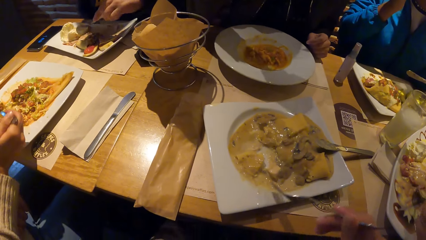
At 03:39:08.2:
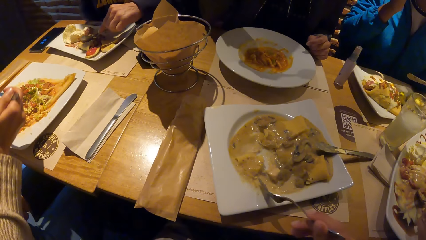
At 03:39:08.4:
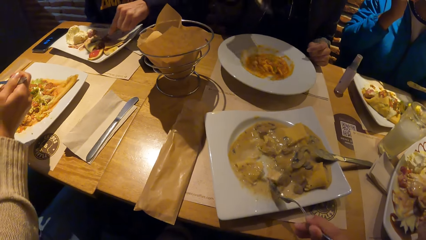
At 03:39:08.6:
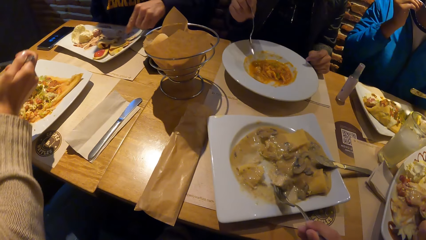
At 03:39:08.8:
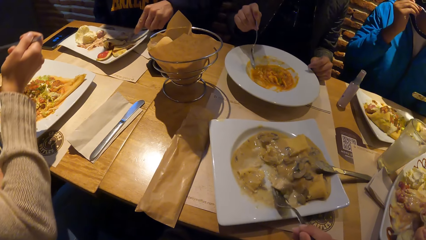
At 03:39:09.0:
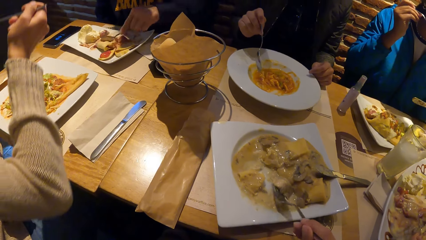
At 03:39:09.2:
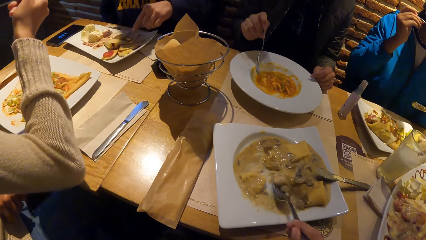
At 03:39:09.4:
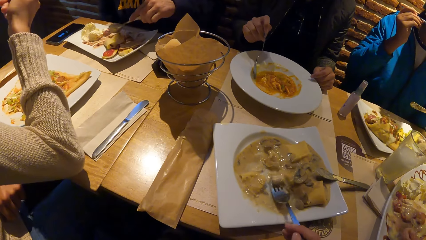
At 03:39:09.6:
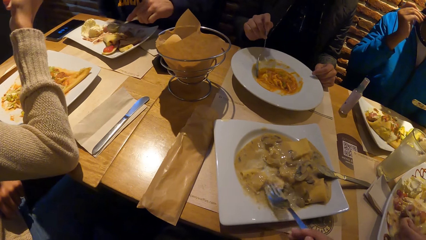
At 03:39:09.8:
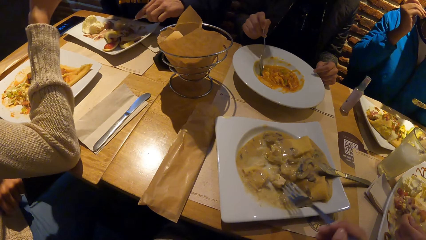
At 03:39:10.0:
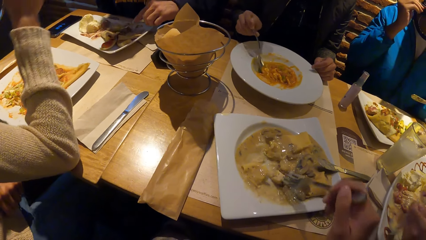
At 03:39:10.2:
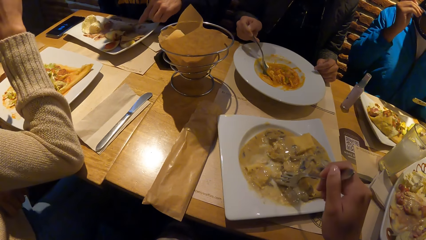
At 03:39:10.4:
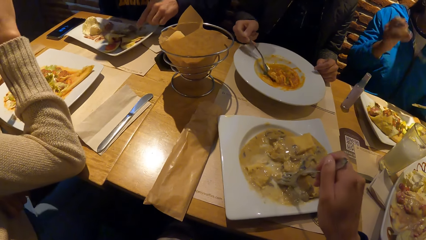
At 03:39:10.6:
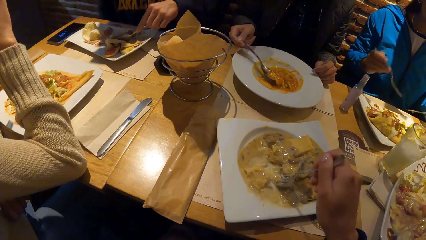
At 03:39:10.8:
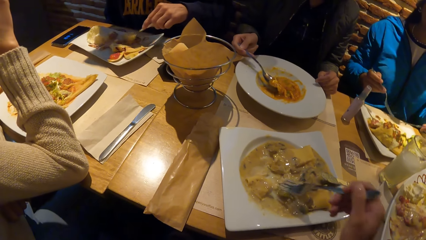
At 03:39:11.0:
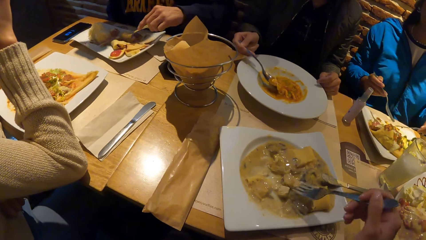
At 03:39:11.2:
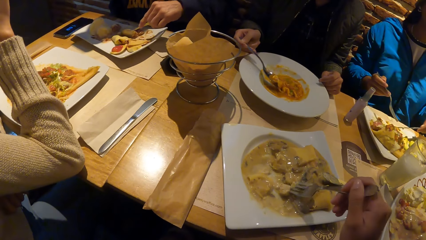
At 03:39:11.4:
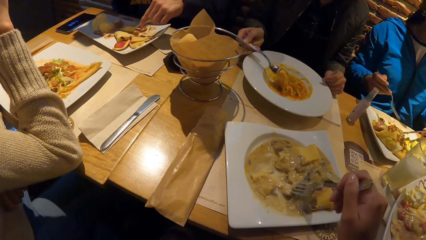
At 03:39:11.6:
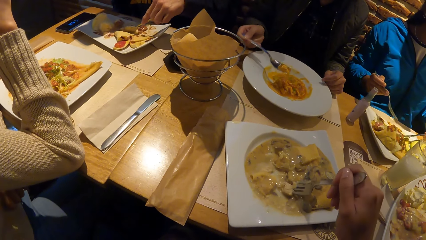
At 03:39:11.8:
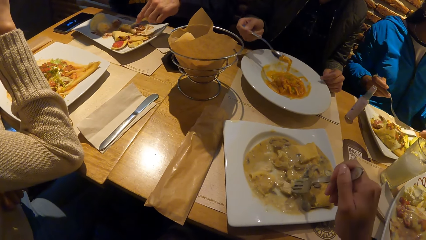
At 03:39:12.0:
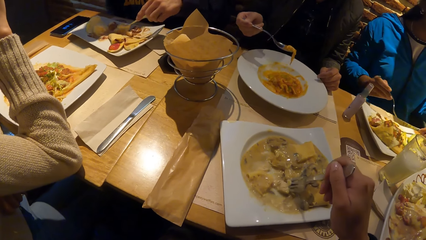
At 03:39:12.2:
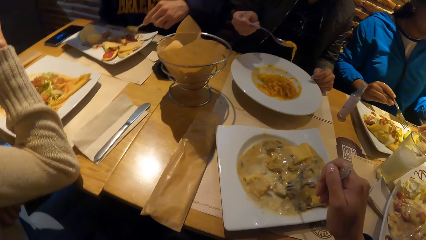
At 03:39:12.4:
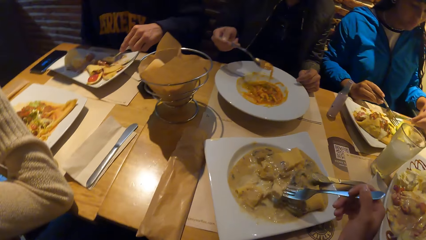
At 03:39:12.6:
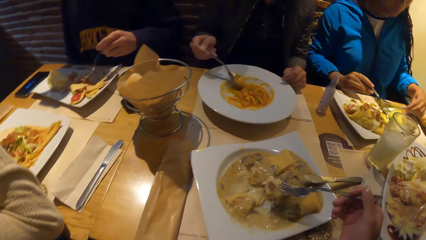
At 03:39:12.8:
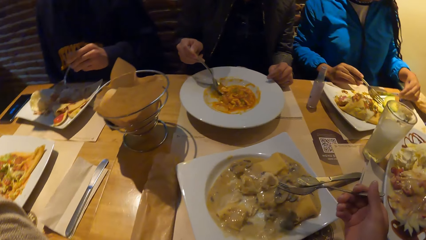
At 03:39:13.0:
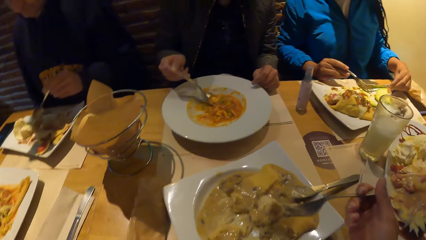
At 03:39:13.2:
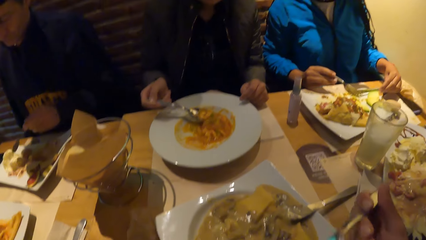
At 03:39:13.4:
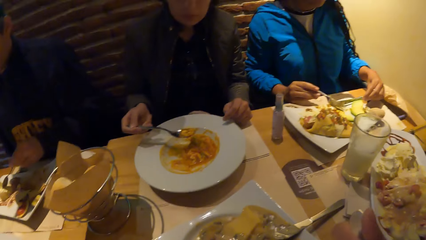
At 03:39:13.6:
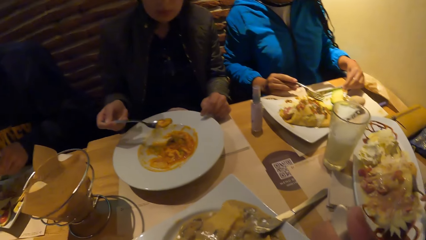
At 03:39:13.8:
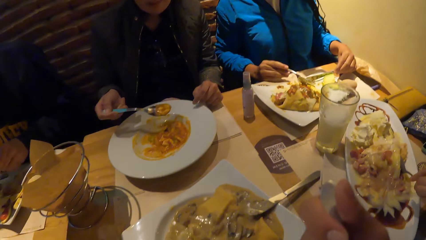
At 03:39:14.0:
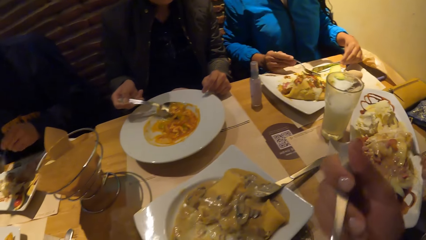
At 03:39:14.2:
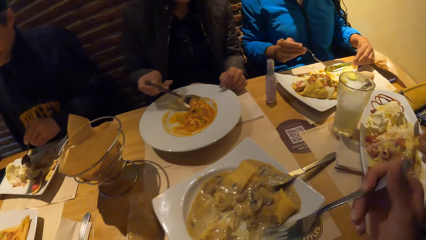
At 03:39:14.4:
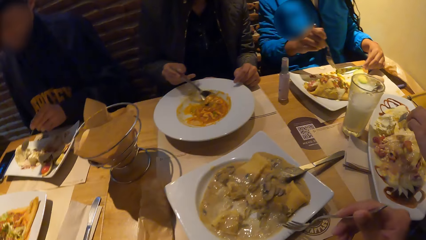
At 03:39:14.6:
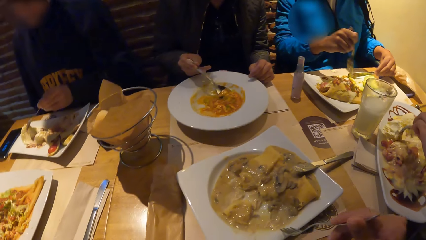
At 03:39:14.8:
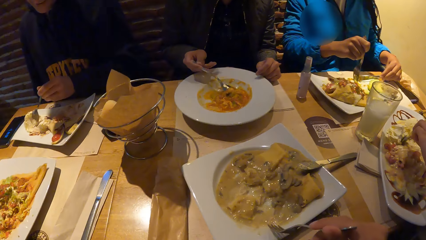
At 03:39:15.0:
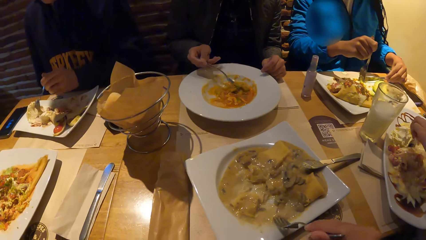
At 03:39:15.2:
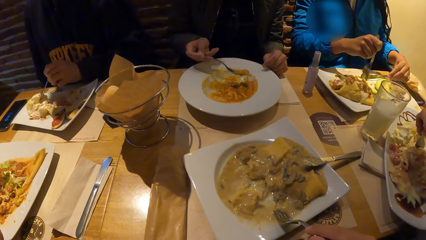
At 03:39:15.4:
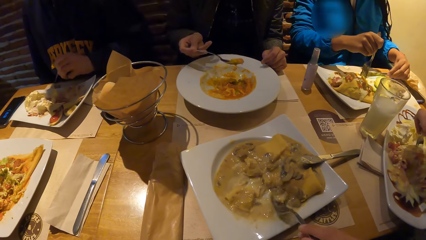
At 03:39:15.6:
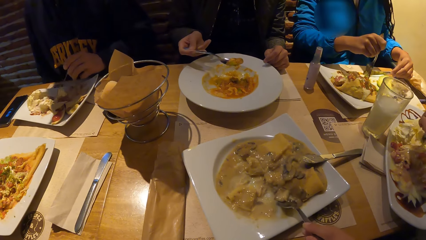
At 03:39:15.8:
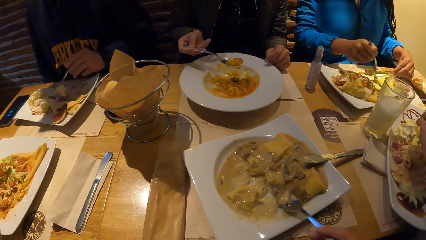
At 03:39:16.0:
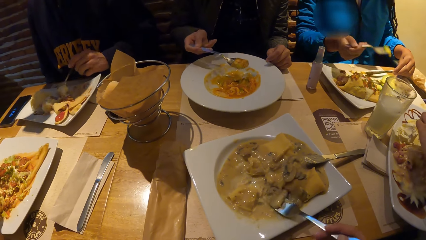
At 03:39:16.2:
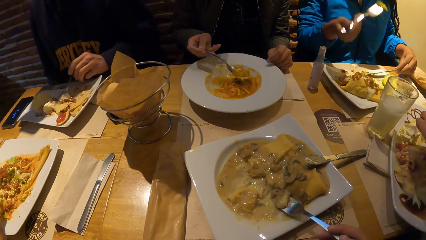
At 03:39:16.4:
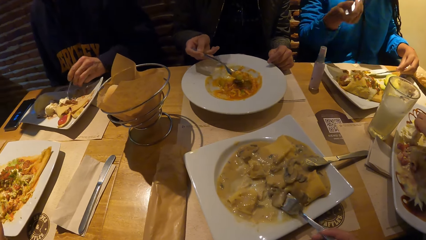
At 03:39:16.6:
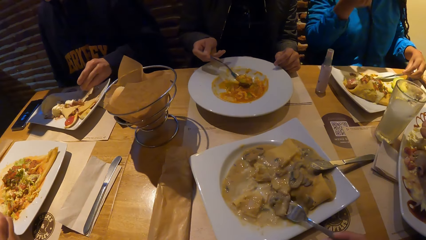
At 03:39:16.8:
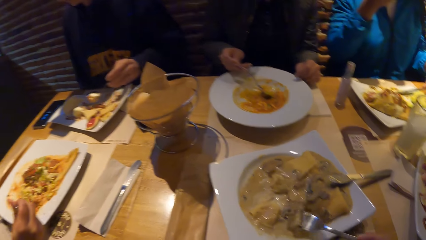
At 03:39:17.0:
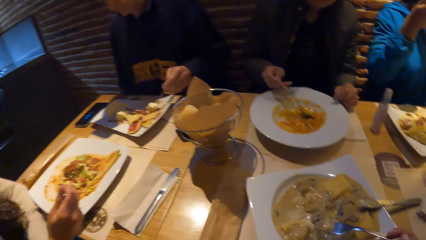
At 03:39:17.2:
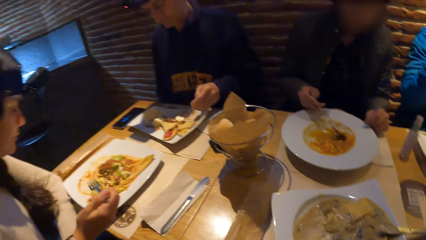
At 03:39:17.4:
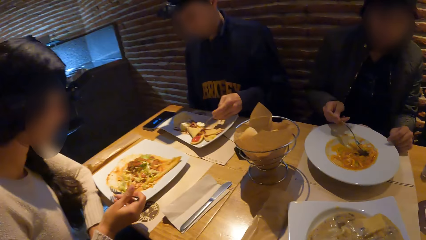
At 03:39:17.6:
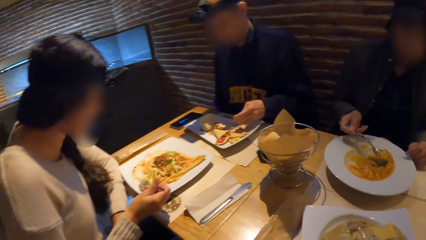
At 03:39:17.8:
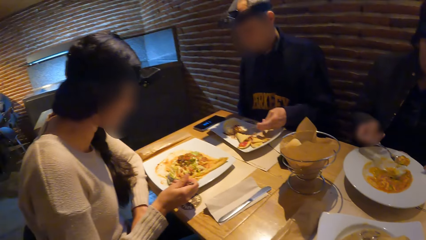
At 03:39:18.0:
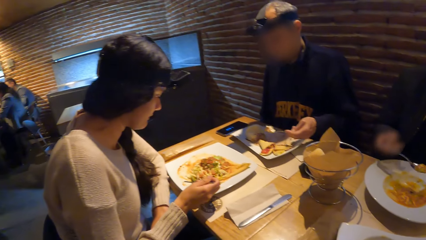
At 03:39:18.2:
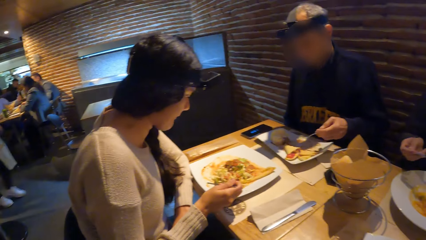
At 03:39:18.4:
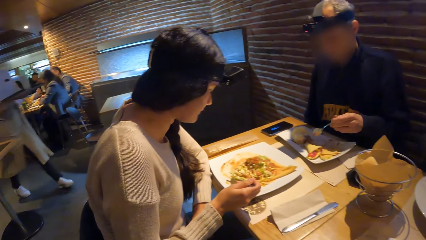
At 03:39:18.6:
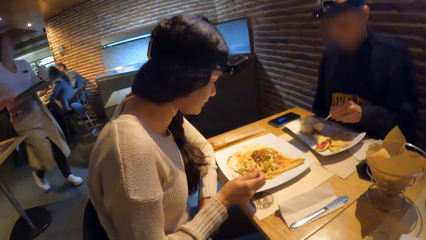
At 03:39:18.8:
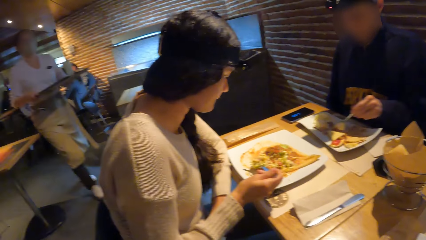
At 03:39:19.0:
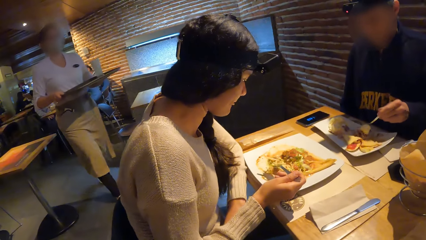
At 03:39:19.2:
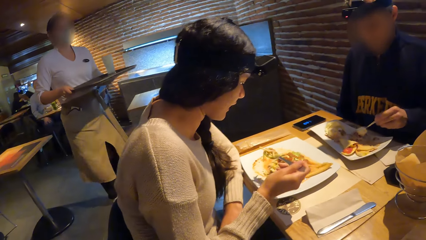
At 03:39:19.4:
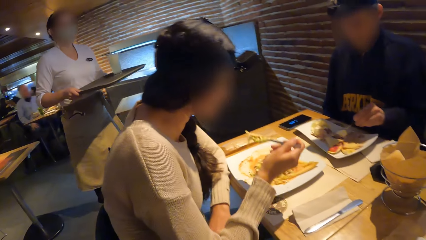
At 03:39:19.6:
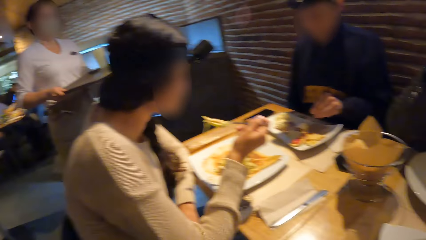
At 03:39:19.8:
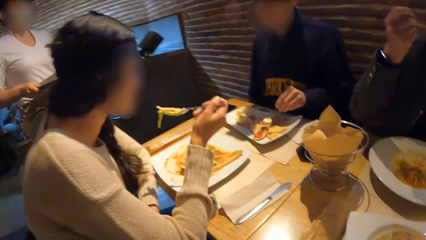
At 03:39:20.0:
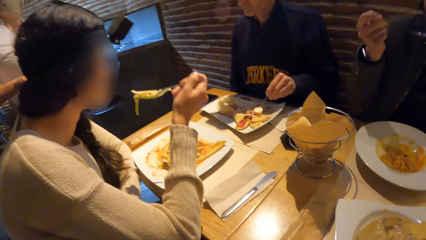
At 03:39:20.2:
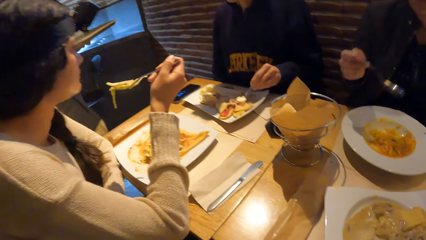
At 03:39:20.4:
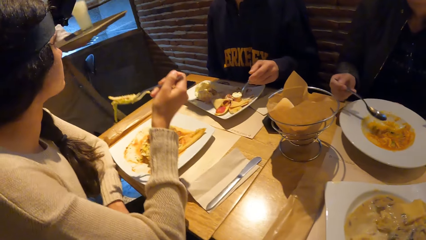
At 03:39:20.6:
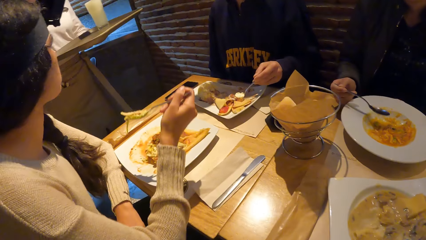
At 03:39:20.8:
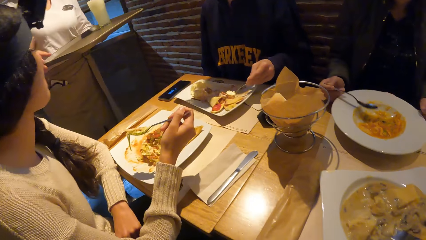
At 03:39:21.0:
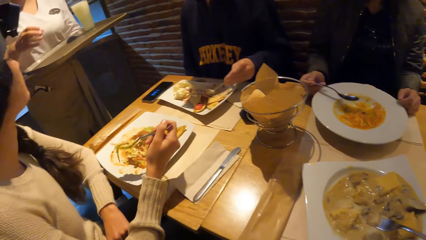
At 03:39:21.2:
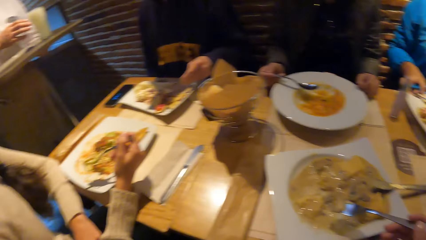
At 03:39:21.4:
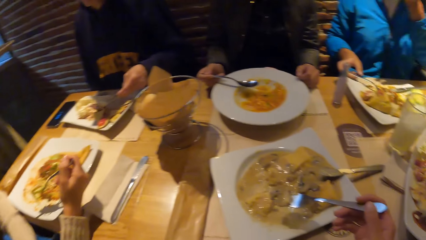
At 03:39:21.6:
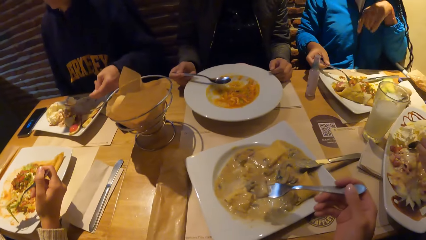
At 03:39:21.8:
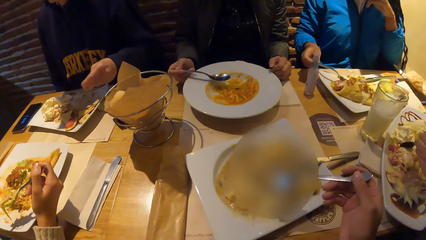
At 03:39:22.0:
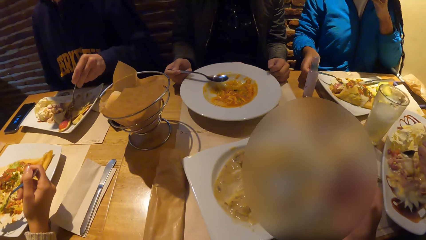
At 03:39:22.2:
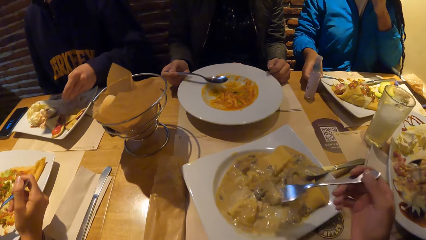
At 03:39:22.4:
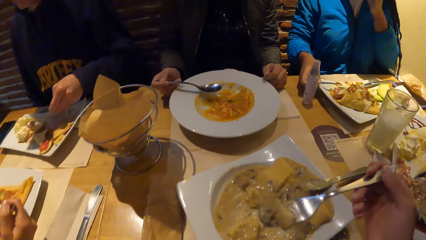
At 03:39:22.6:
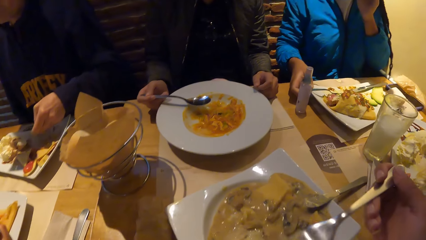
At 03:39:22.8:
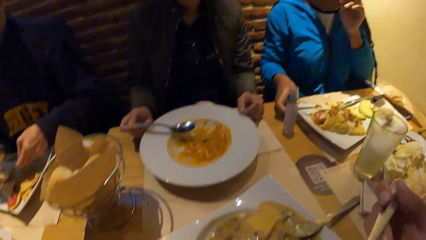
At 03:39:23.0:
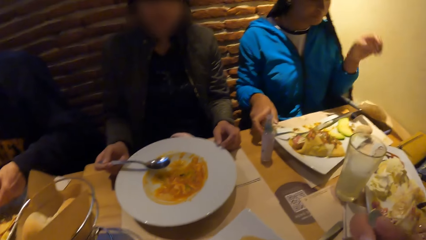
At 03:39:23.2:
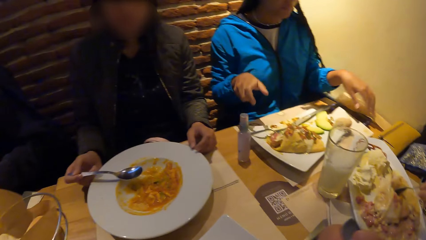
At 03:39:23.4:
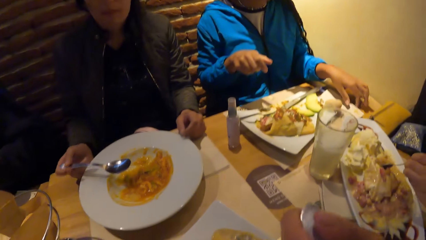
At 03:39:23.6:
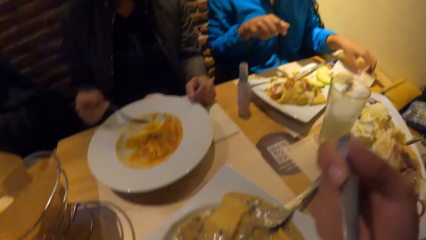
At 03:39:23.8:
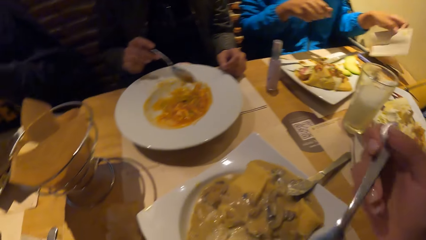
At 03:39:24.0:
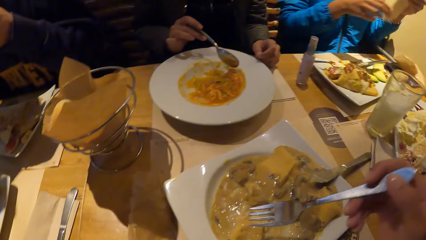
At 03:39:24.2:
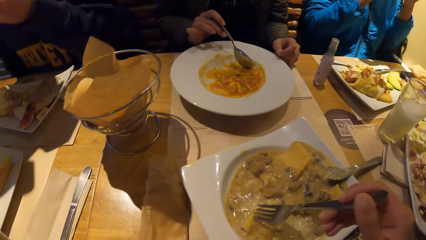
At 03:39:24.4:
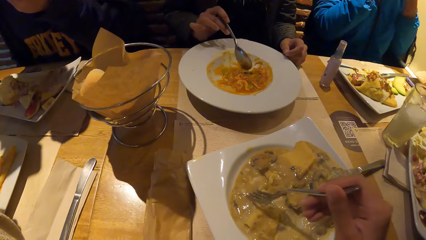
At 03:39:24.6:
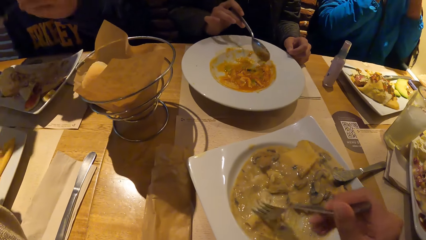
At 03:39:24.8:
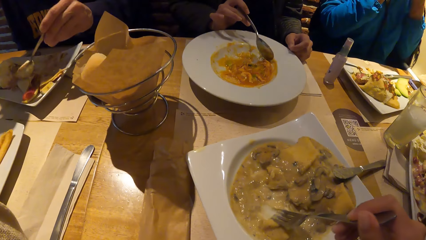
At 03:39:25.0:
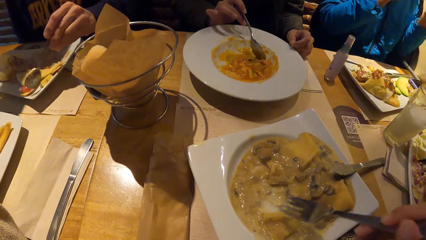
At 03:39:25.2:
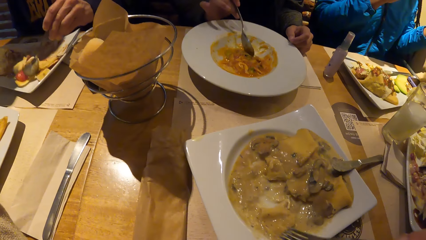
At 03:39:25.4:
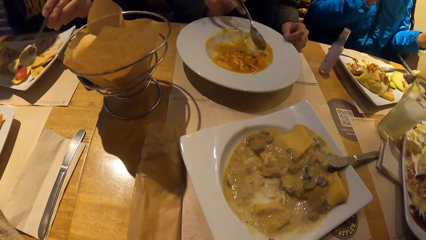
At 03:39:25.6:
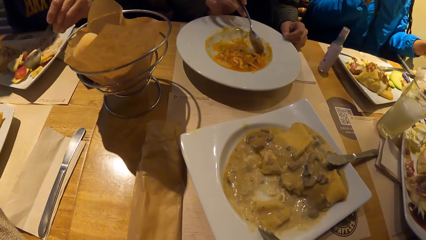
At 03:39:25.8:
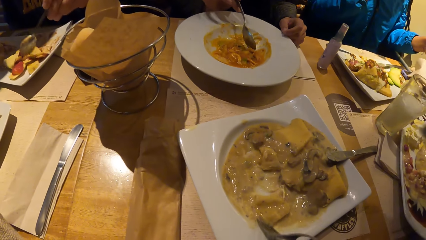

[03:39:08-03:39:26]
A woman eats the pancake from the plate with the spoon in her left hand. The camera wearer takes the food with the spoon. They eat the food. They take the food with the spoon. Another woman eats the food. A third woman walks towards the table with a tray in her hands. A fourth woman drops her right hand on the table. The second woman drops the fork in her right hand in the plate. The camera wearer eats the food. The second woman picks the napkin from the table with her left hand. The fourth woman eats the yam porridge from the plate with the spoon in her right hand. The second woman drops the napkin on the table with her left hand.
